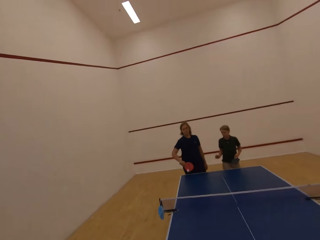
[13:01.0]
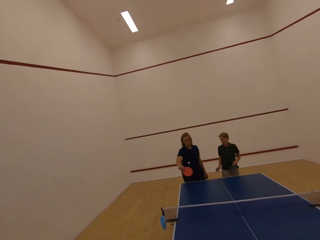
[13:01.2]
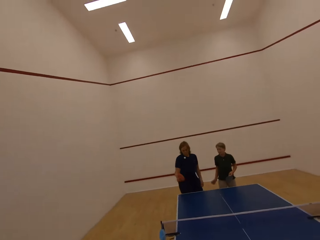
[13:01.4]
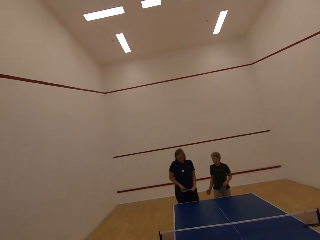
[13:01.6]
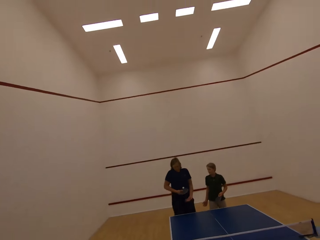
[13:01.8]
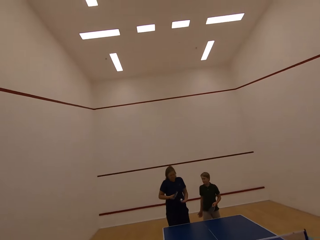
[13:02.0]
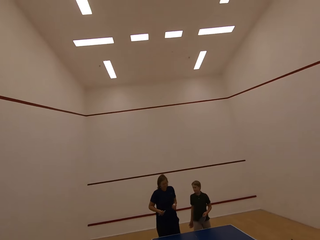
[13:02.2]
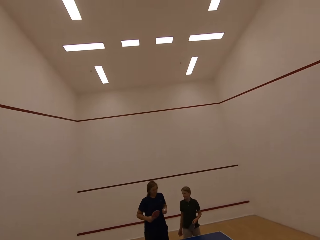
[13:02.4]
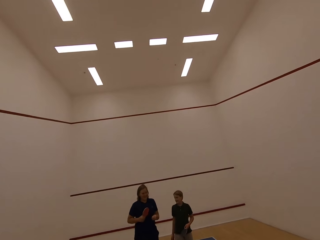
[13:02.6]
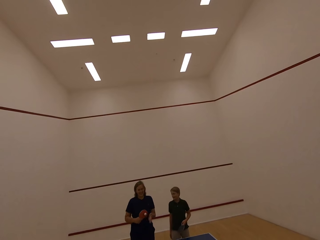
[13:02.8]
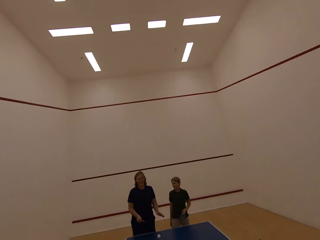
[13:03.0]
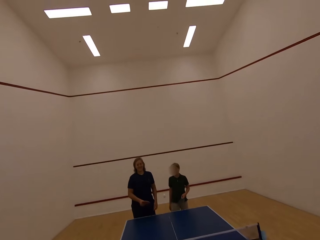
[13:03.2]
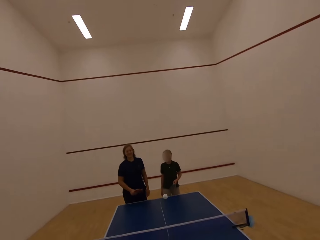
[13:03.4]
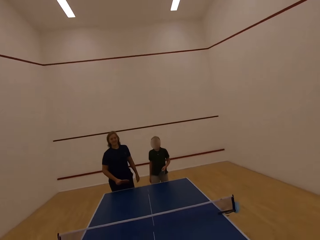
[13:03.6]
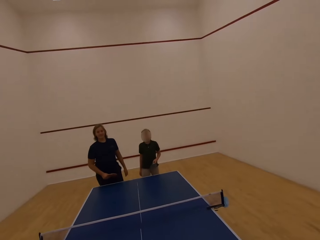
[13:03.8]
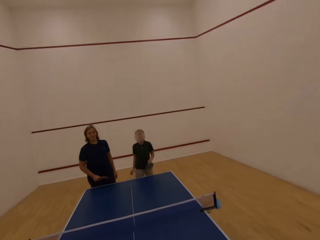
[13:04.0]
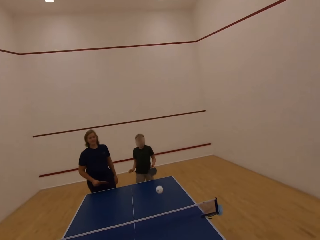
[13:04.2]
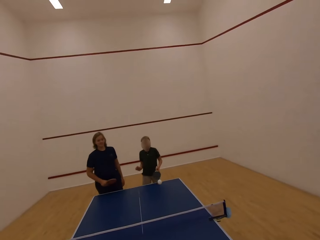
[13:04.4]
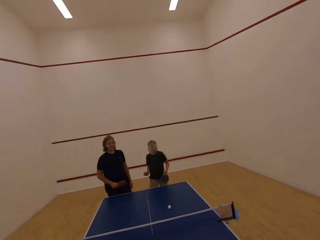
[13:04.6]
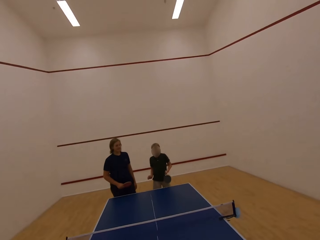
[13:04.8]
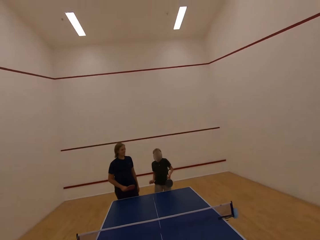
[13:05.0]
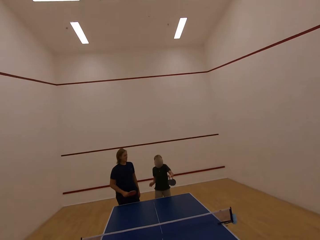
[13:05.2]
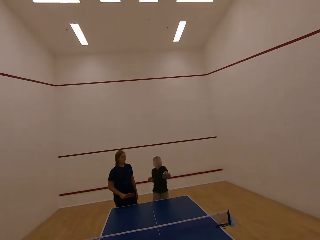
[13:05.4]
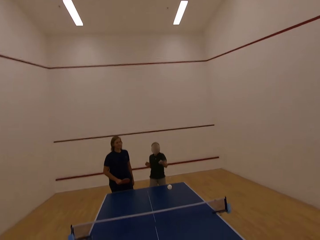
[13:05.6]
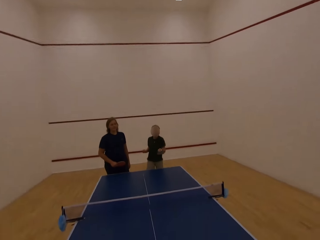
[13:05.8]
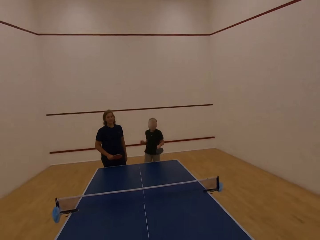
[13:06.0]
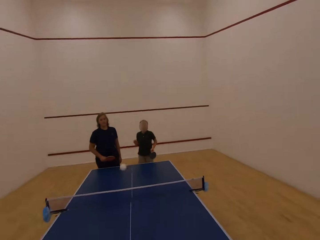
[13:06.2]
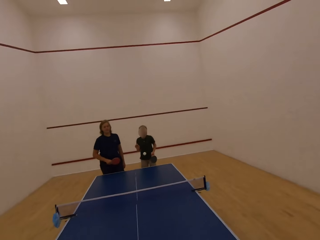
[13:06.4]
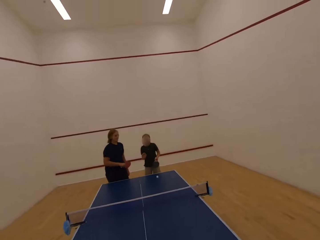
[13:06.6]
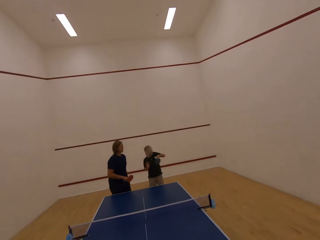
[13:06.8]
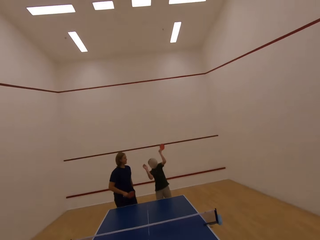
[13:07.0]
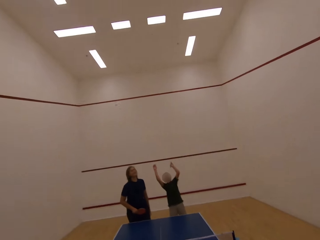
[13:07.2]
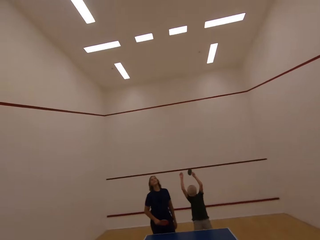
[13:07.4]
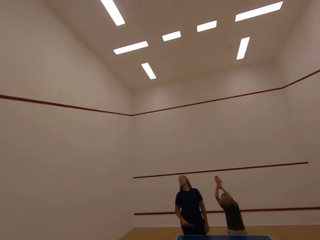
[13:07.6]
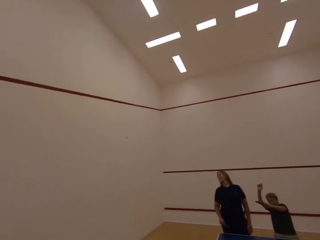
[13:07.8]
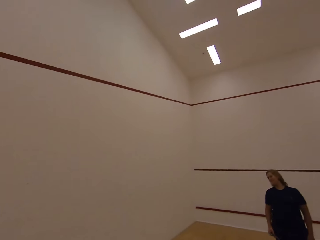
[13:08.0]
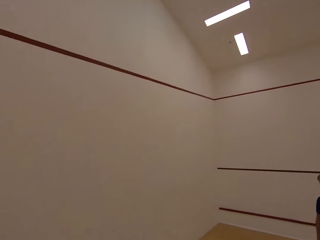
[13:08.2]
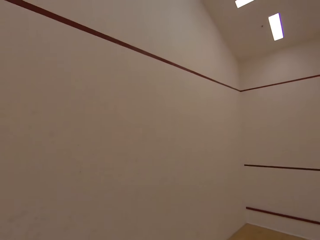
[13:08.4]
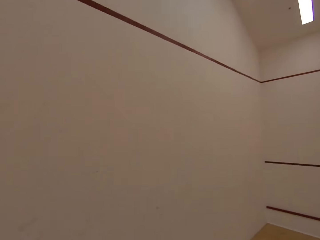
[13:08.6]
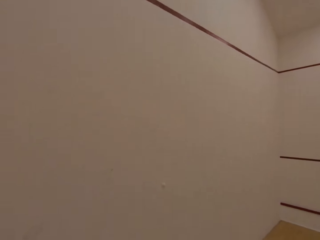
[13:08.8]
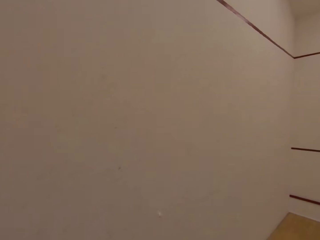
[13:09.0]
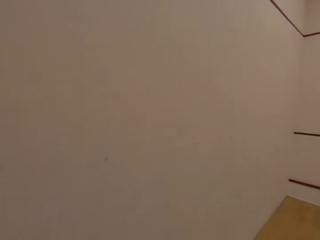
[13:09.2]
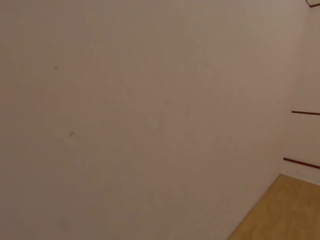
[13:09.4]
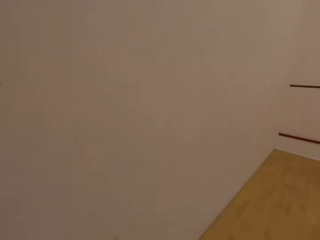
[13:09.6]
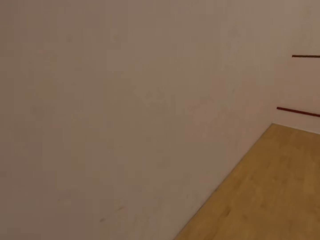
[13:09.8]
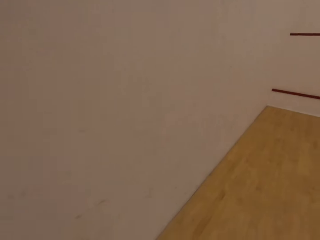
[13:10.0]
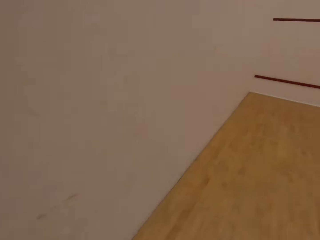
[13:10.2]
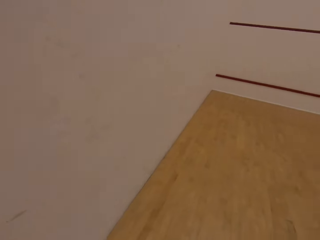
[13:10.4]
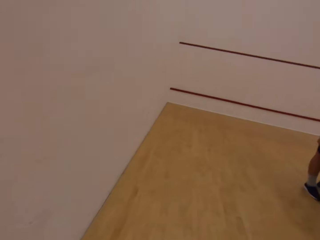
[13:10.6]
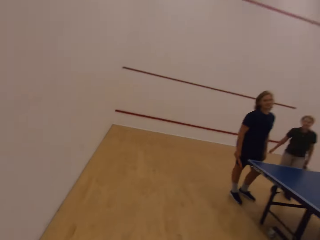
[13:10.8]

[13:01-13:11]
A man plays the table tennis. The camera wearer walks in the room.

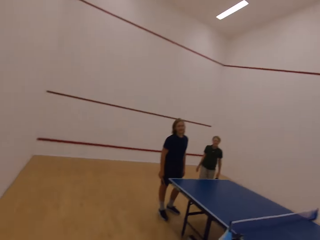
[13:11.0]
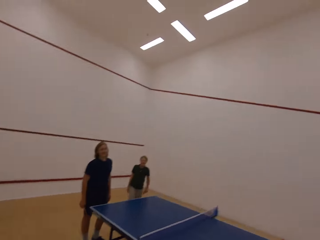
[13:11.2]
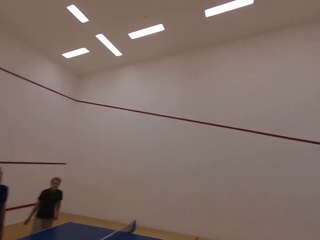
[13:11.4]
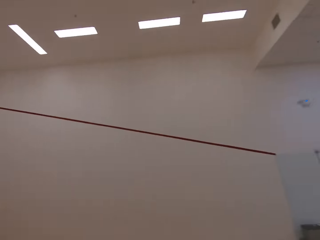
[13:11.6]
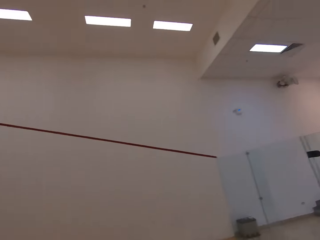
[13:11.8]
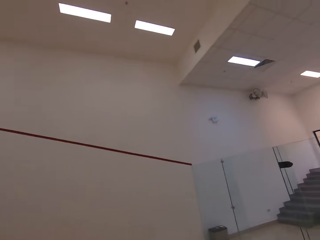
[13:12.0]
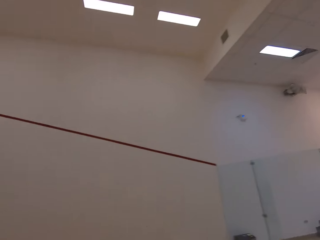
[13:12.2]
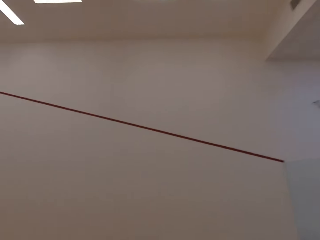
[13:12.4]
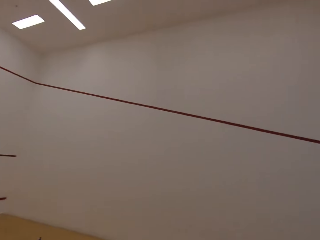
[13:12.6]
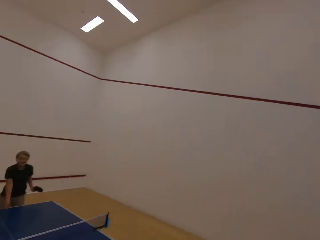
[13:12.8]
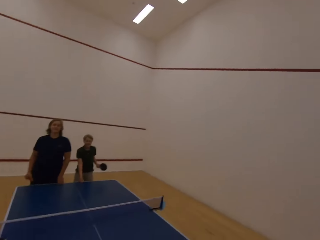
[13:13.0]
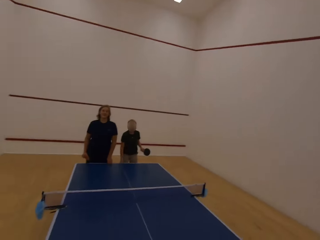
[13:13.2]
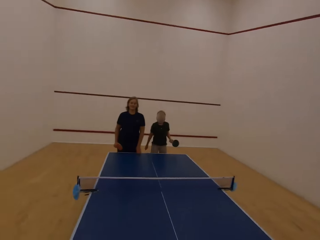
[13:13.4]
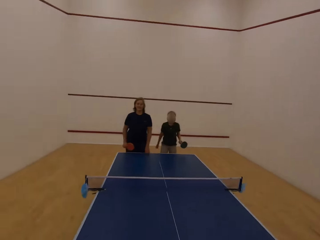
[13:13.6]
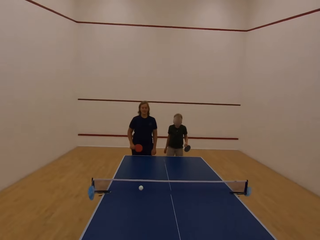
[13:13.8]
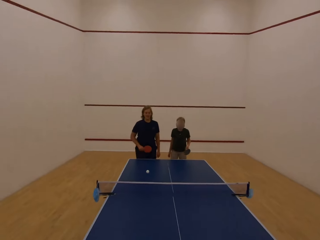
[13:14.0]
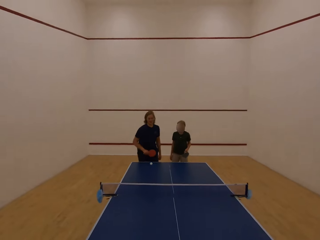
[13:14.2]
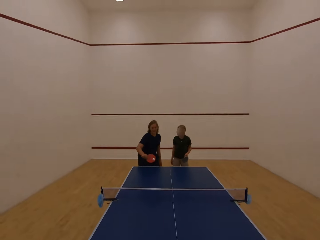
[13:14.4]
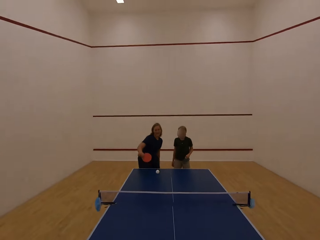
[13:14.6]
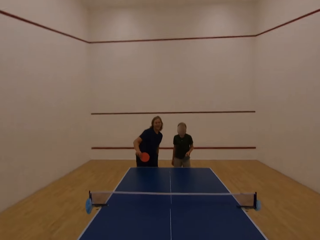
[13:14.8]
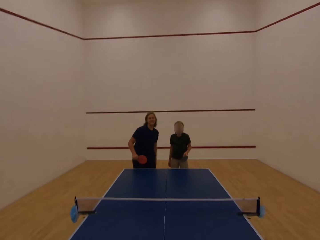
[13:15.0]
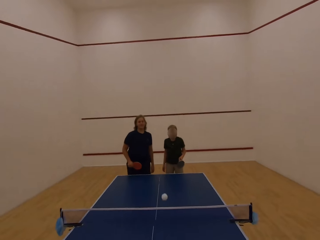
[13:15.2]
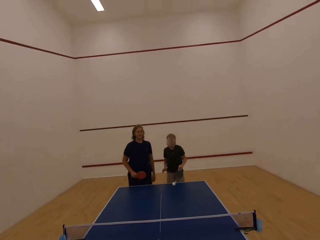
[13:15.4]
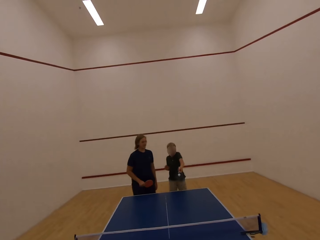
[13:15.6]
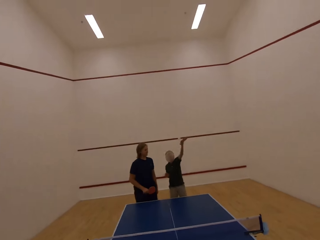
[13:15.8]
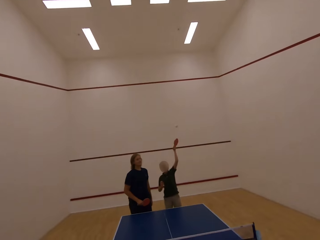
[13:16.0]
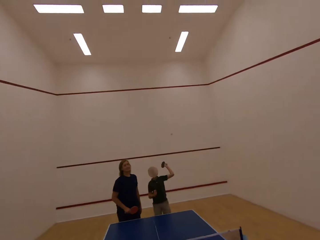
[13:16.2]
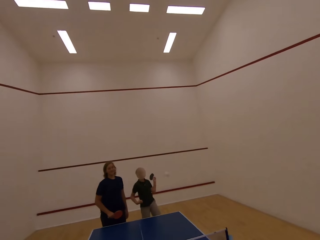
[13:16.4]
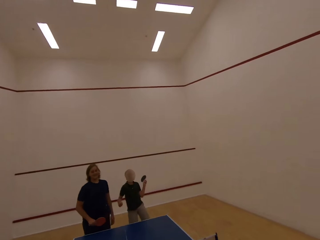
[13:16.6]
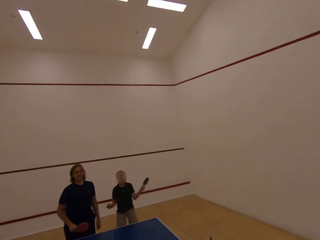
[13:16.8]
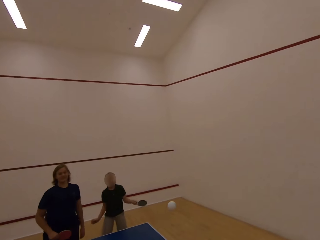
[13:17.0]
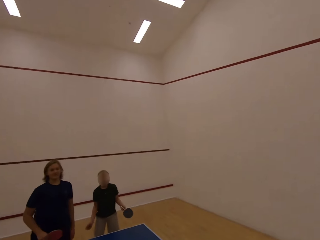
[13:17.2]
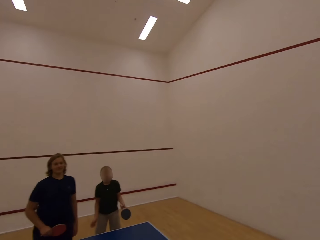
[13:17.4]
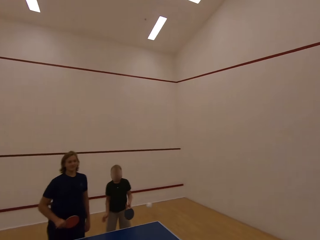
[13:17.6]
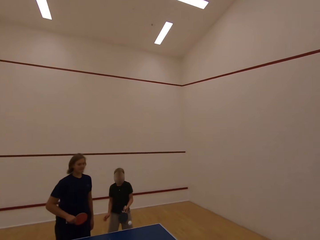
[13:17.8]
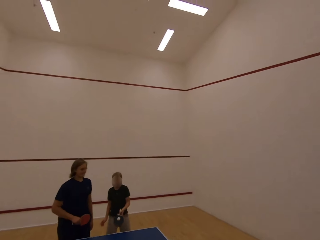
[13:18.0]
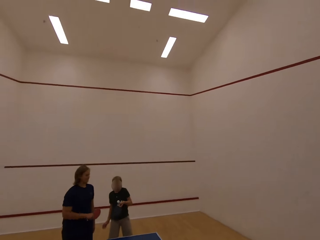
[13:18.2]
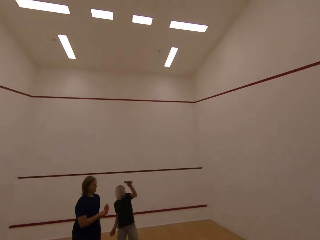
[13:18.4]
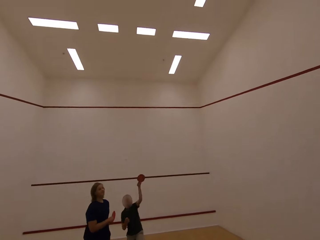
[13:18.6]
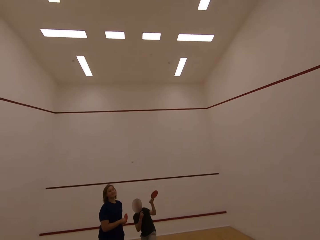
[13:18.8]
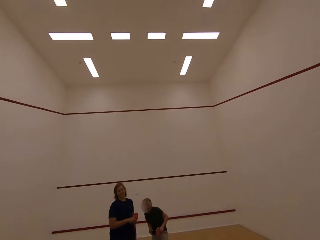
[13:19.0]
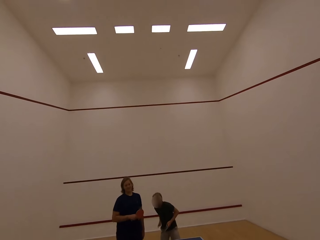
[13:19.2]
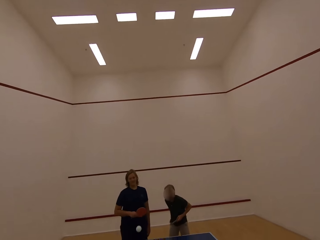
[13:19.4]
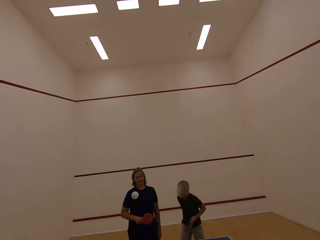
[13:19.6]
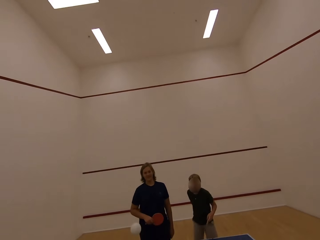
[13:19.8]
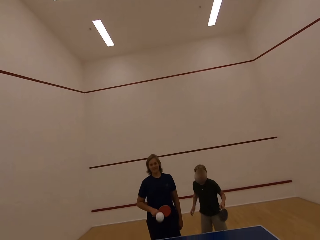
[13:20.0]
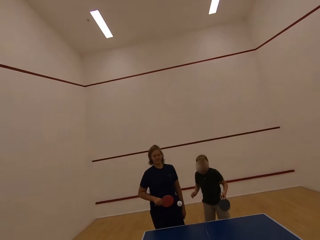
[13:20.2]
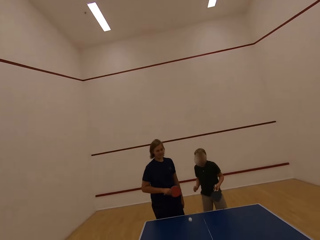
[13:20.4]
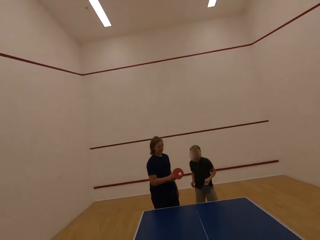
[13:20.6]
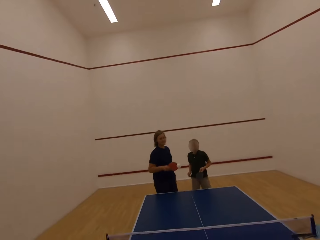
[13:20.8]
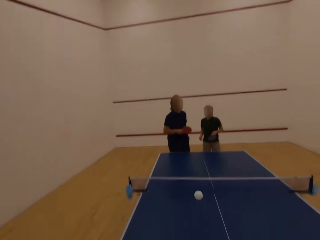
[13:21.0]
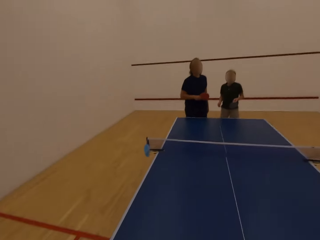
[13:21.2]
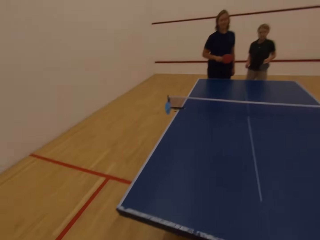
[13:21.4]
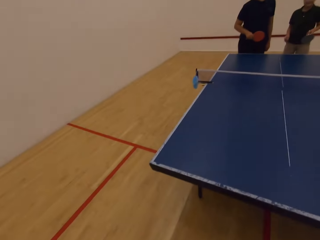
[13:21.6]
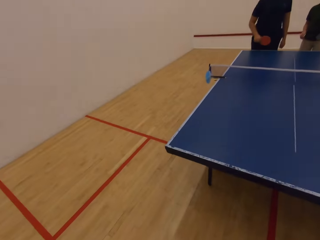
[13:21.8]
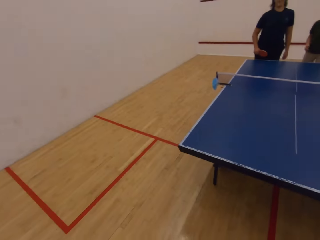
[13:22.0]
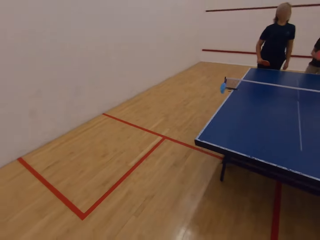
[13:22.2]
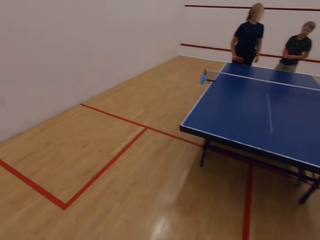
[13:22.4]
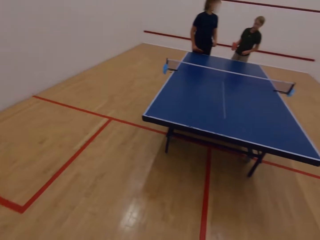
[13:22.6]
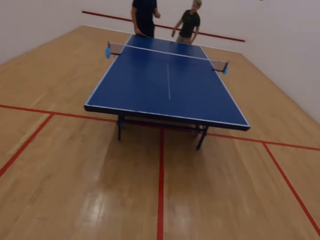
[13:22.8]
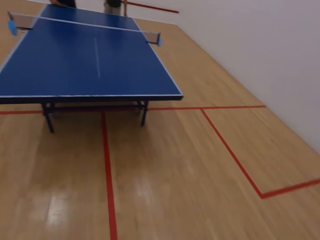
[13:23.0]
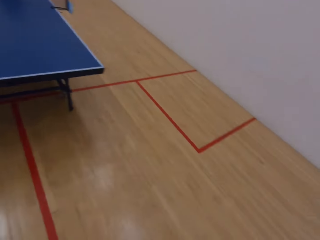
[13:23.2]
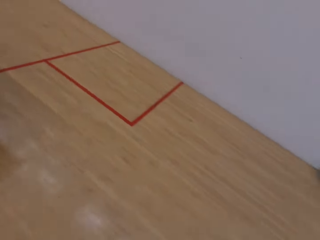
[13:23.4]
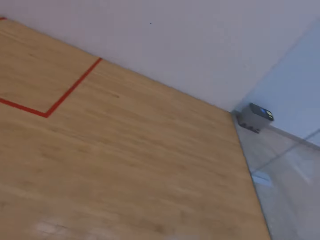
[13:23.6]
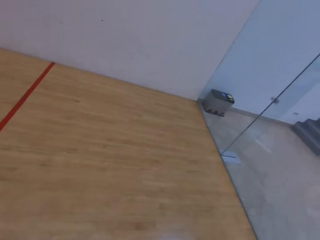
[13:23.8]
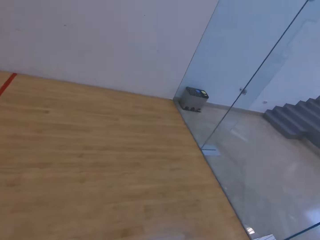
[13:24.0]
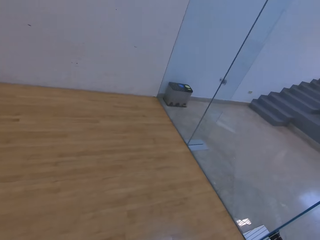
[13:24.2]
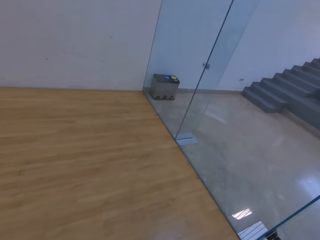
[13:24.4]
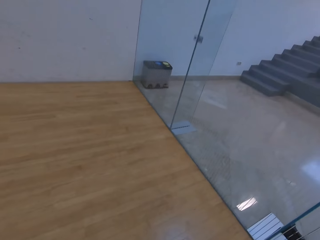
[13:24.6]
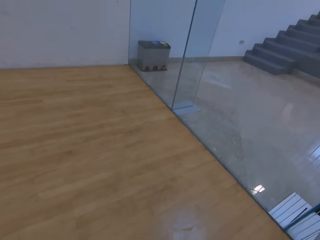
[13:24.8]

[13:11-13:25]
The camera wearer picks the ball. They move around the stadium and walk in the room. They look around. They play table tennis with a man and a lady. The lady plays the table tennis. The man plays the table tennis. The camera wearer walks in the room. They move around.
